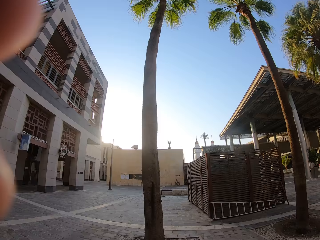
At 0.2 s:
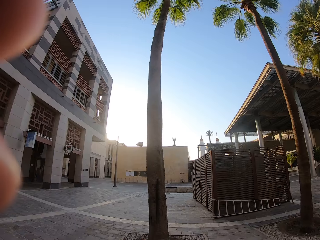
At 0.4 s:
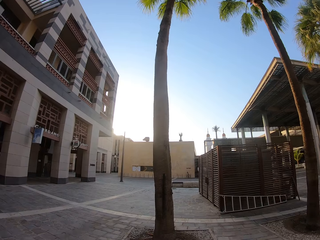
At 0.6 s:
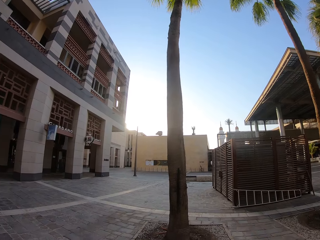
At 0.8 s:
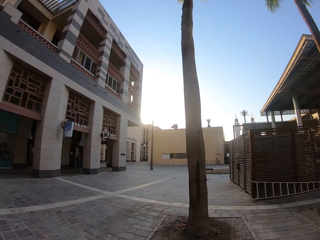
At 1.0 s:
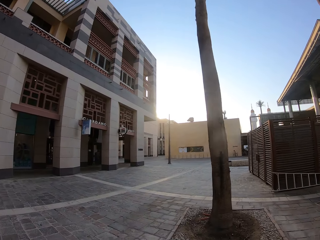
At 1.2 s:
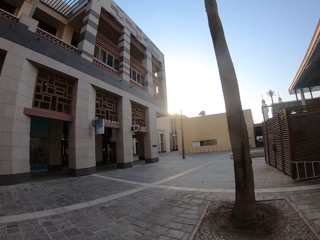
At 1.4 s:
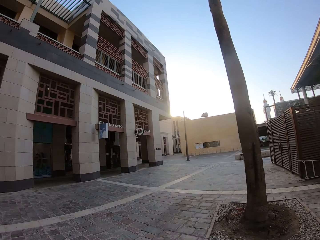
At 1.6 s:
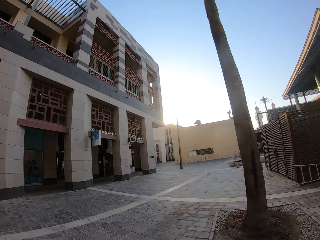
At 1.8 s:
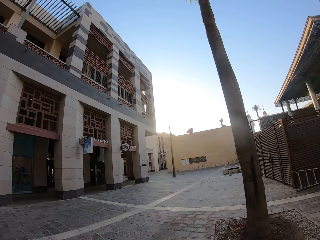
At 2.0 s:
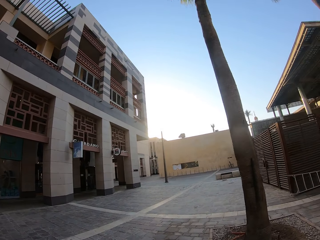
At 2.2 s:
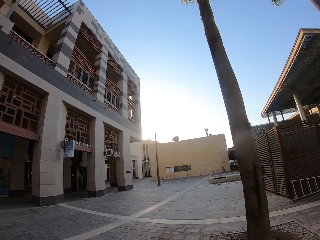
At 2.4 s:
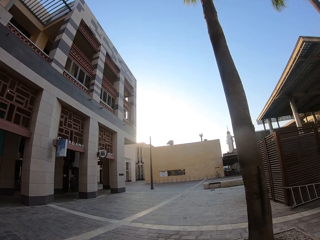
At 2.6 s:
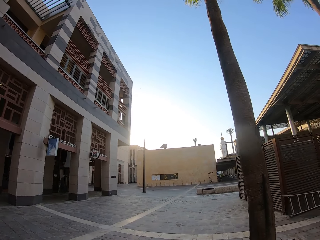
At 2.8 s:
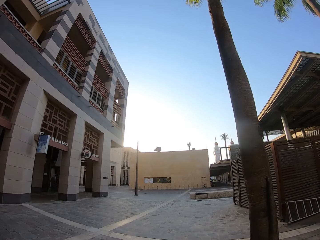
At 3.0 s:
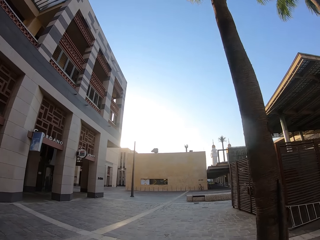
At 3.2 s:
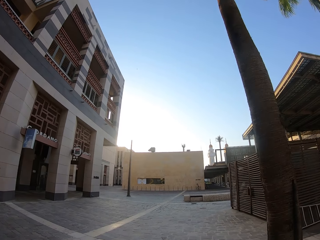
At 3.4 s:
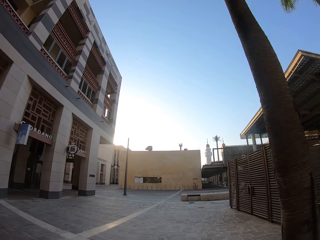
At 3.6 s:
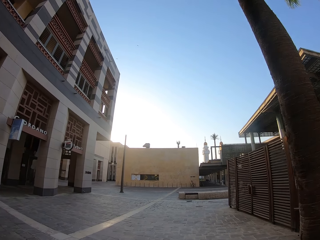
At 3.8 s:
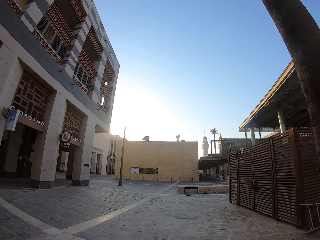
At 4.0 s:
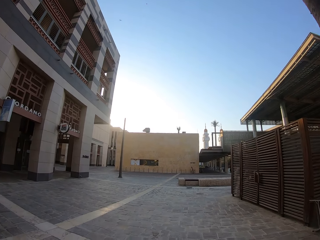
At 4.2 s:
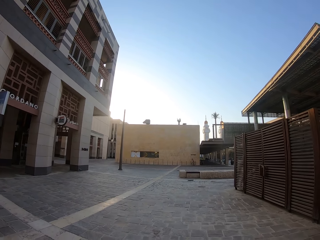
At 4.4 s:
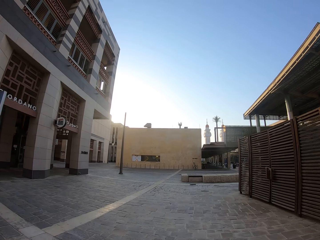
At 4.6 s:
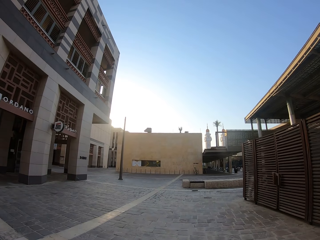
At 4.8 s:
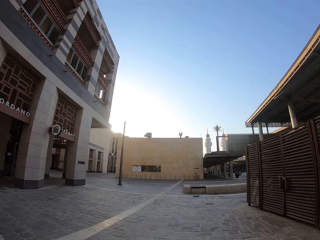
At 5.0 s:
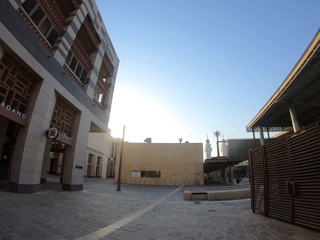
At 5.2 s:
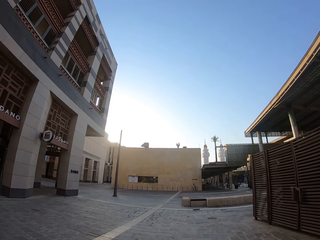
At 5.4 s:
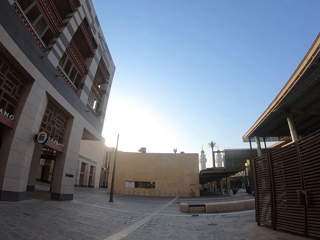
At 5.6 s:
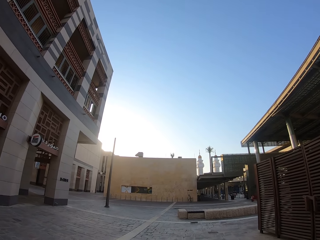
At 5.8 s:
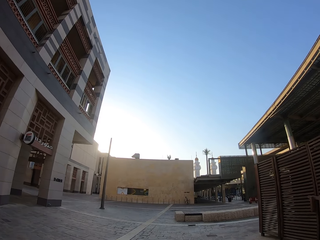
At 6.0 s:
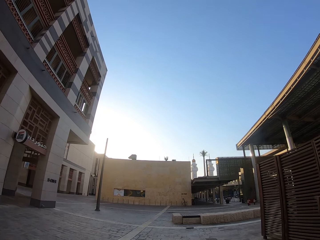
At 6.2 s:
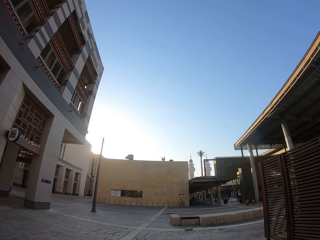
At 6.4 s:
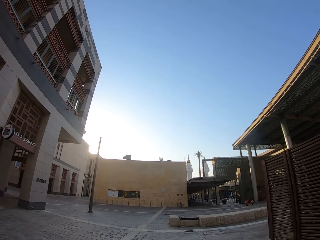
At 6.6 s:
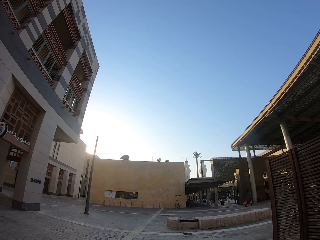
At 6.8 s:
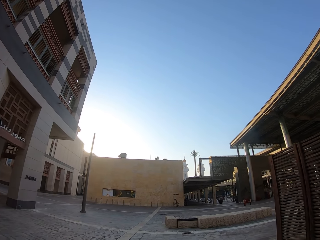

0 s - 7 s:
The camera wearer removes the hand from the camera. They walk on the pavement.

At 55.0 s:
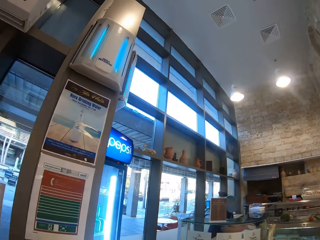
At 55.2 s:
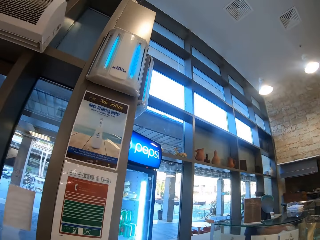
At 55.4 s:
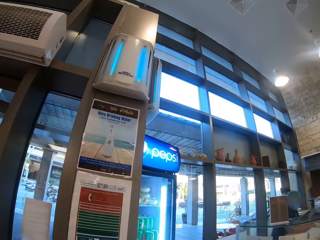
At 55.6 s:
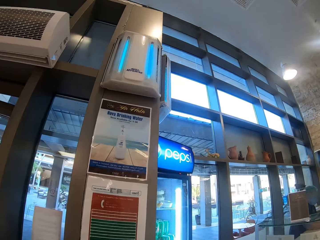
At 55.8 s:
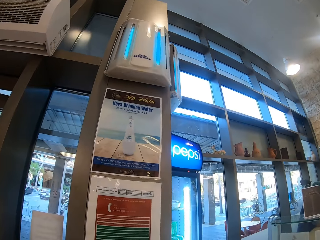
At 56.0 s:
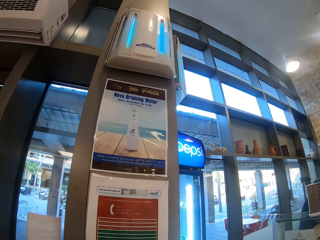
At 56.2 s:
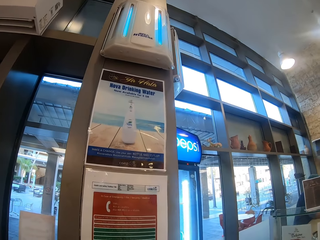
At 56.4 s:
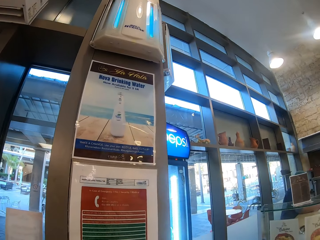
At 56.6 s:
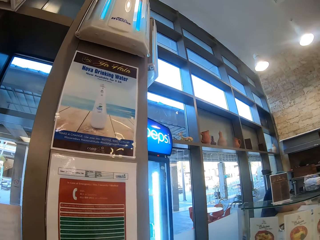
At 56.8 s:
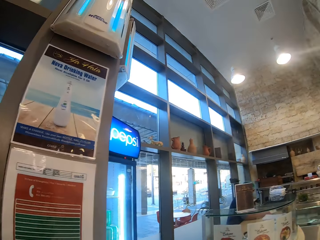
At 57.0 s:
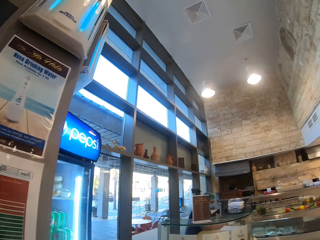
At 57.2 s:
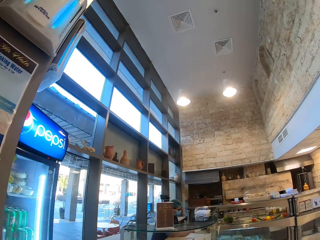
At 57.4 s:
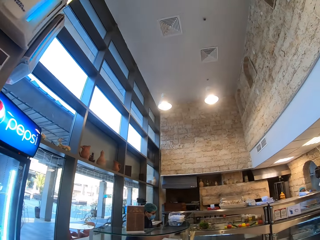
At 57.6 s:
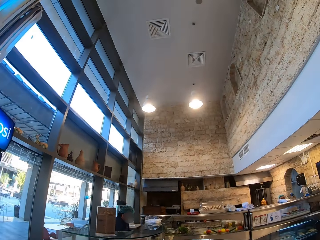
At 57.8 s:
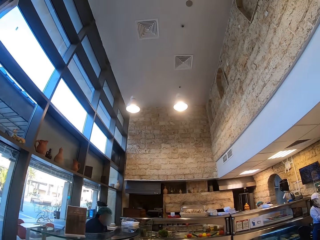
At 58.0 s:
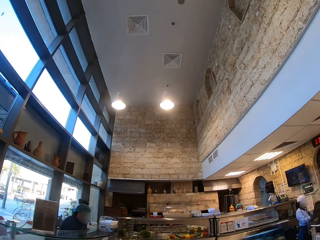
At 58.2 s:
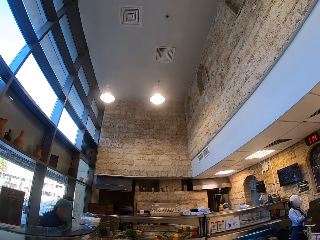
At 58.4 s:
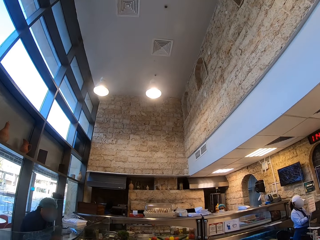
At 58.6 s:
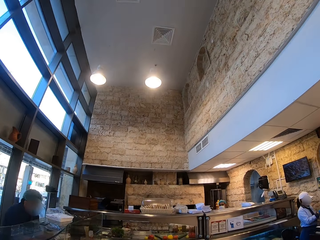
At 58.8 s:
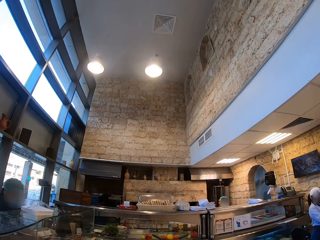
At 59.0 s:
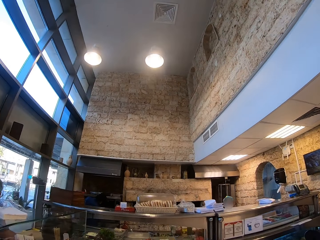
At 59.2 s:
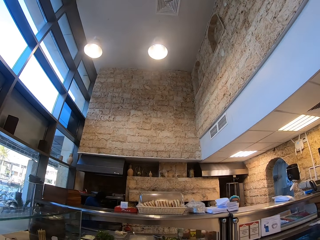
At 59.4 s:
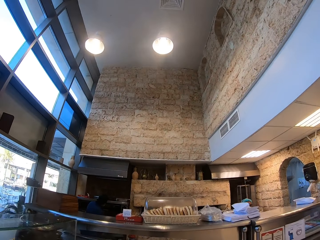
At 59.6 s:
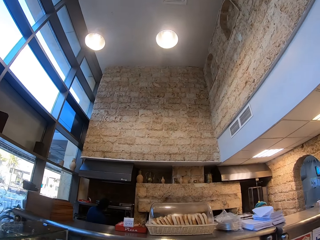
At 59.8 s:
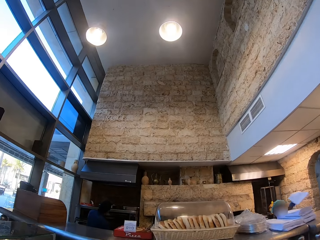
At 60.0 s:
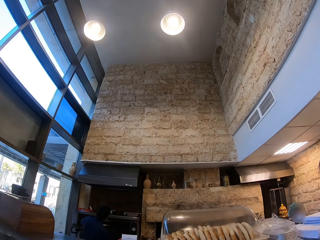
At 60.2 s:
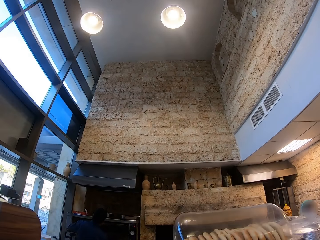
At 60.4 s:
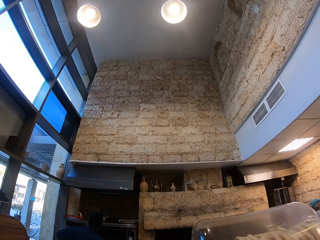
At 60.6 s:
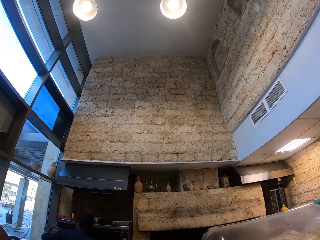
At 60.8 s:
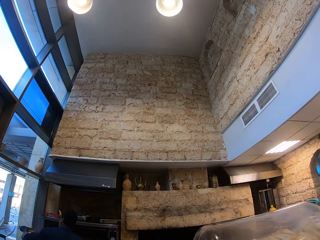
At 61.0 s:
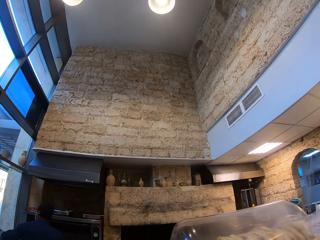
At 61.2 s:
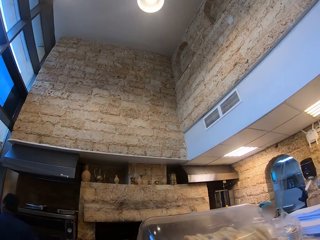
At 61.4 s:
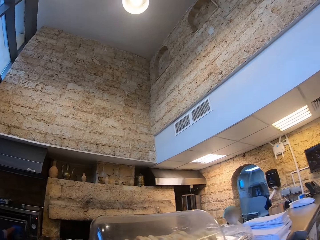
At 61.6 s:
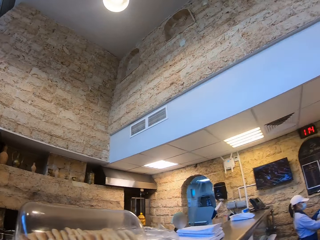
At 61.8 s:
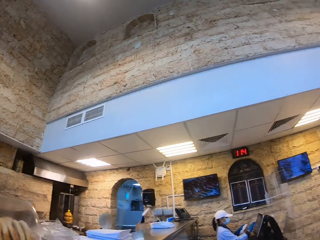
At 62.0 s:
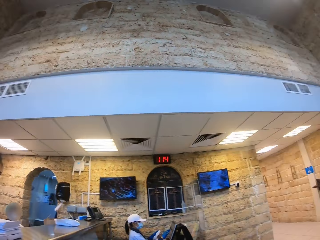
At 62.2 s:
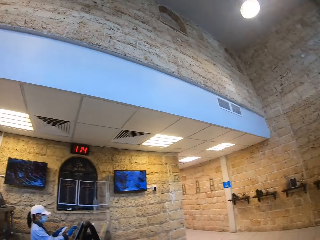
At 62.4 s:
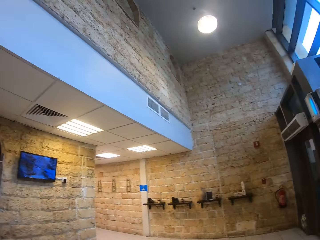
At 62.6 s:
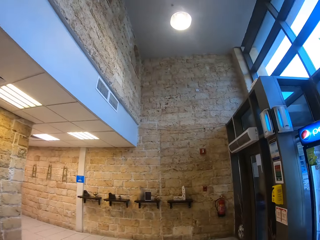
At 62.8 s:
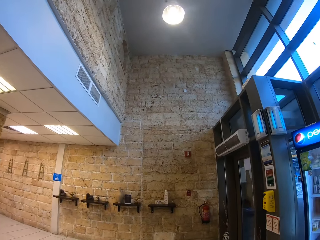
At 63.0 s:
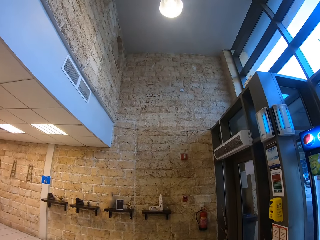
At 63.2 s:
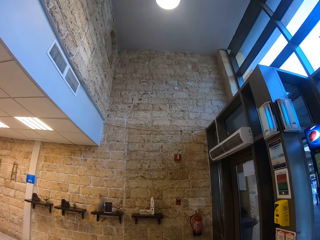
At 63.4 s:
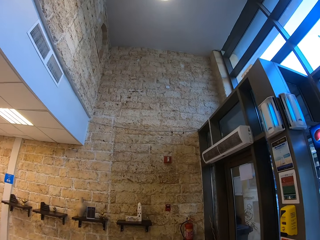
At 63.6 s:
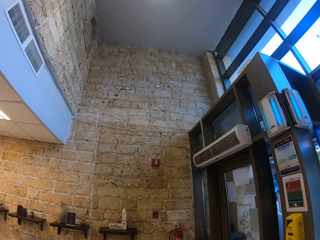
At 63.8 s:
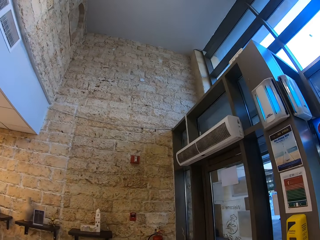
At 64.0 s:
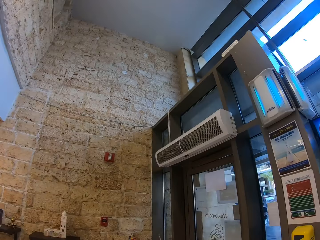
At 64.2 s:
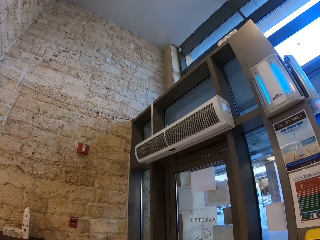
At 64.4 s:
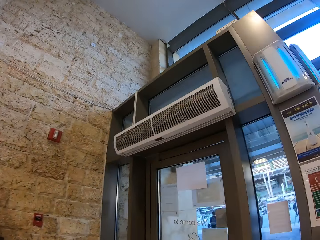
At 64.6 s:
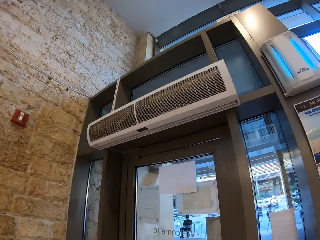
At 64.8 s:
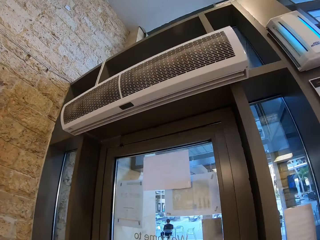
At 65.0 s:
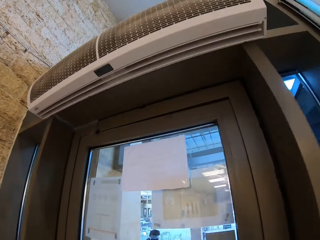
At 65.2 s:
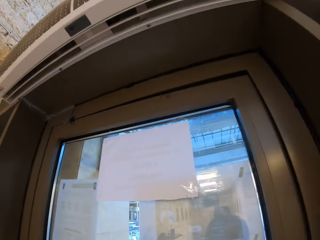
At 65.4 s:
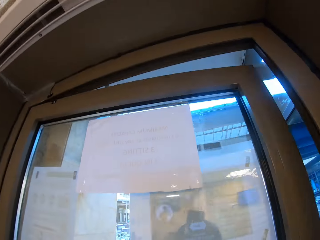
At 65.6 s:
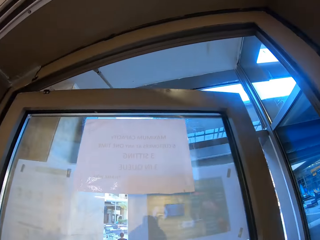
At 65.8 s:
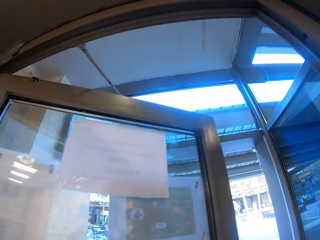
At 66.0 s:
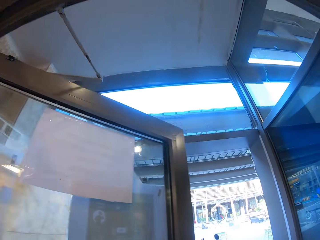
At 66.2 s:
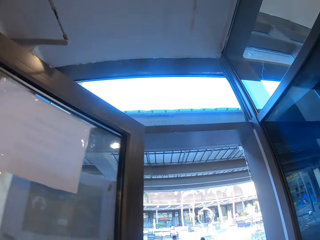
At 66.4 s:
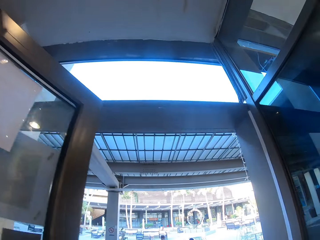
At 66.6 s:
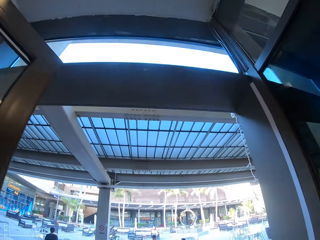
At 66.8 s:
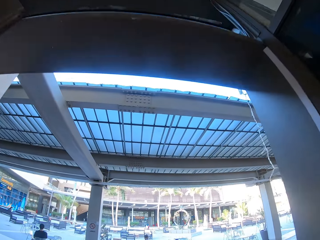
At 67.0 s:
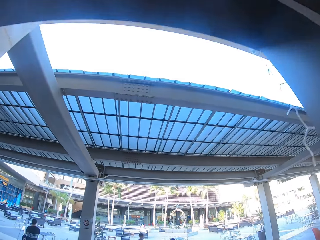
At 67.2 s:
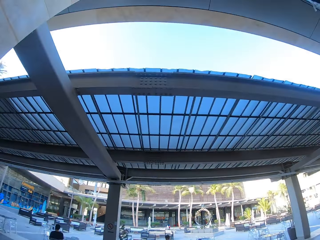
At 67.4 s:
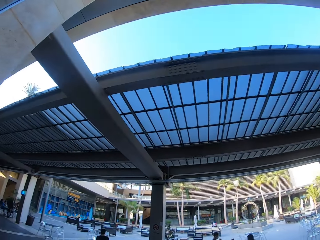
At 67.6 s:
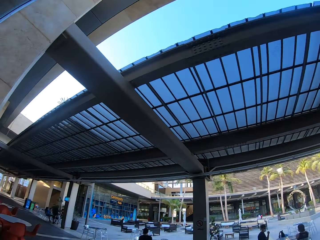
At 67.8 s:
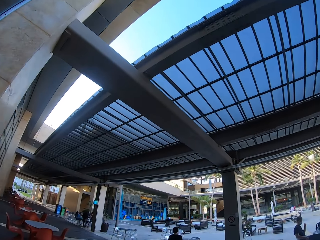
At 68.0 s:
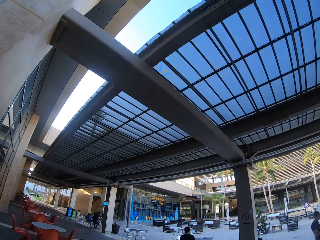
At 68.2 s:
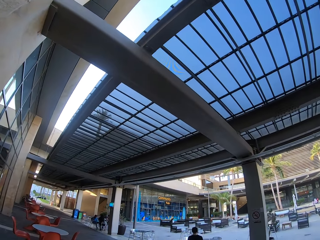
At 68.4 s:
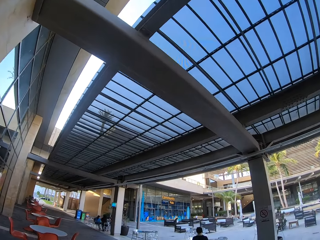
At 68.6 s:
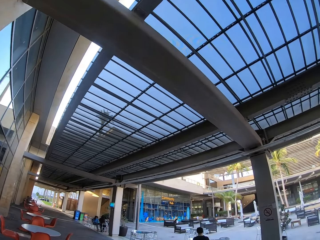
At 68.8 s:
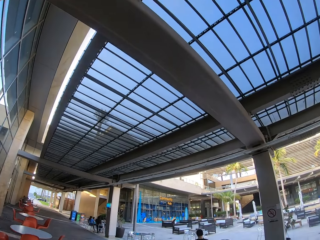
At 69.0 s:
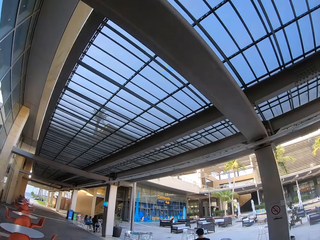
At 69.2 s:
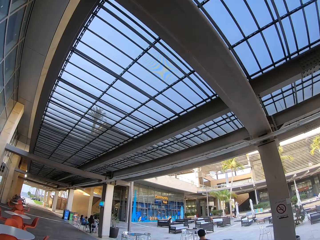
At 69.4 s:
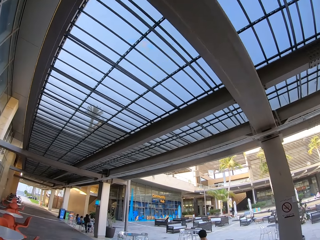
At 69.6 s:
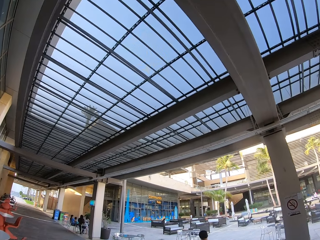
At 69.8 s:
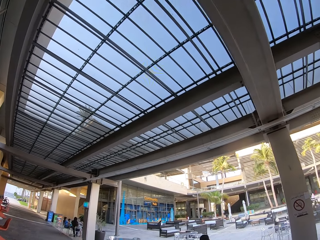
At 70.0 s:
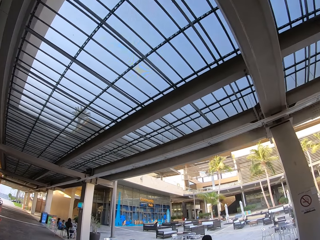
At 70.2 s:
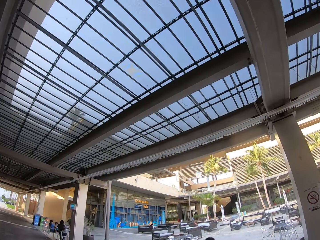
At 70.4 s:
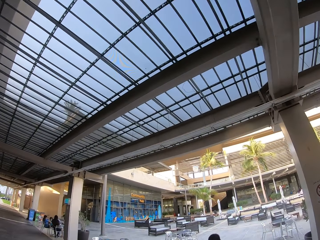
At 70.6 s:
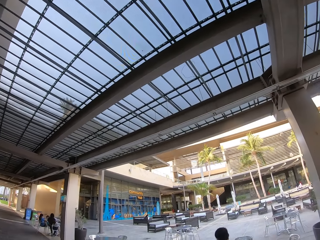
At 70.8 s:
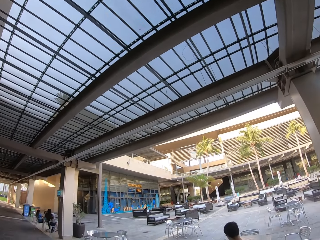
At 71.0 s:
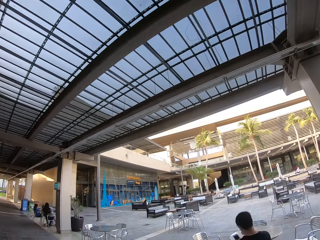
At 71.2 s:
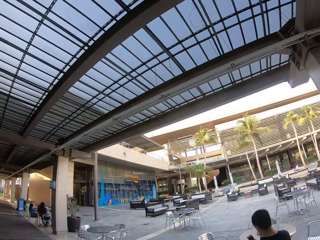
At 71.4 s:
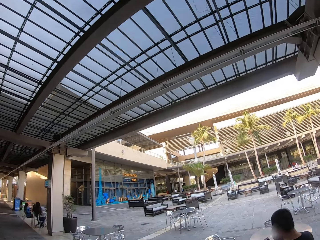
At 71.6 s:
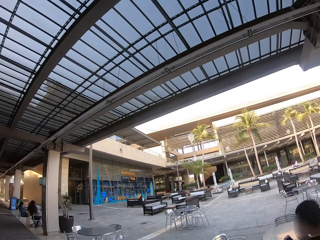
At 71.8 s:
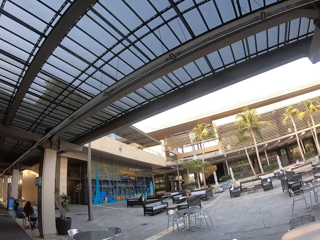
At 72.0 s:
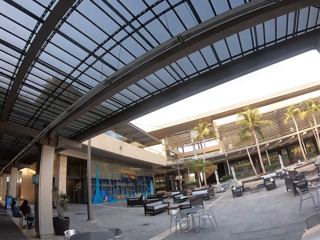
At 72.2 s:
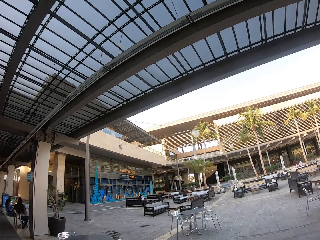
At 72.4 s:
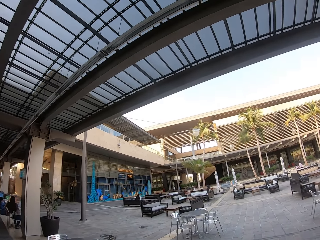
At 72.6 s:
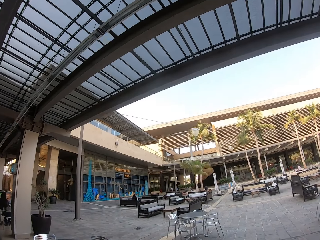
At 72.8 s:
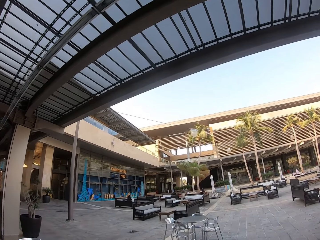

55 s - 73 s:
The camera wearer looks around the bakery. They walk in the bakery. They turn around. They walk outside the building. They open a door. They walk out of the bakery. They walk on the pavement.
